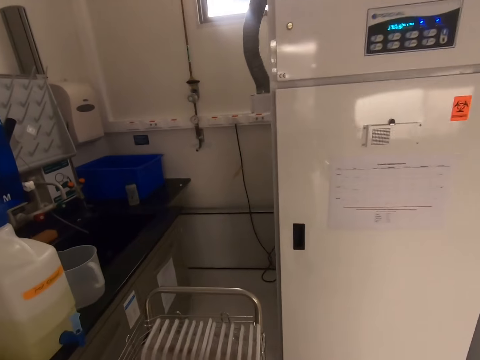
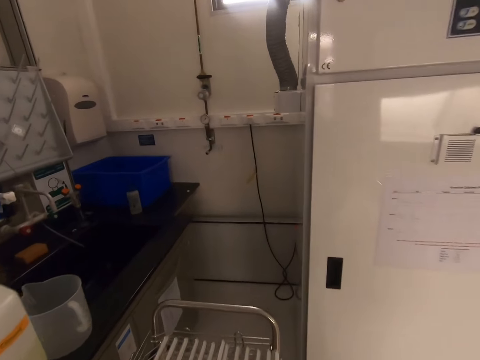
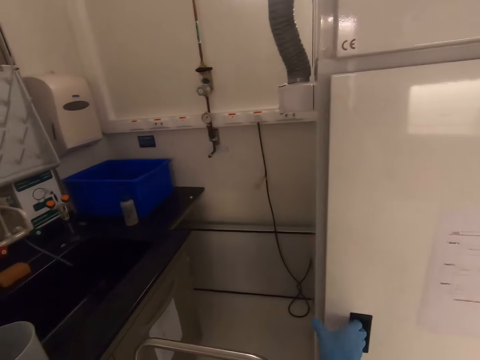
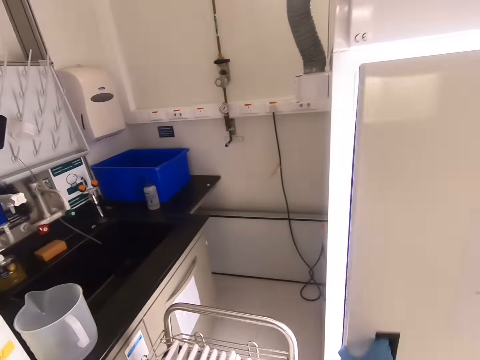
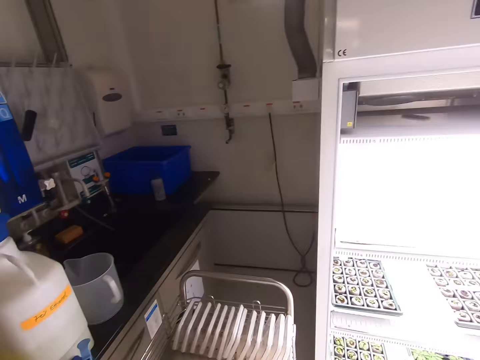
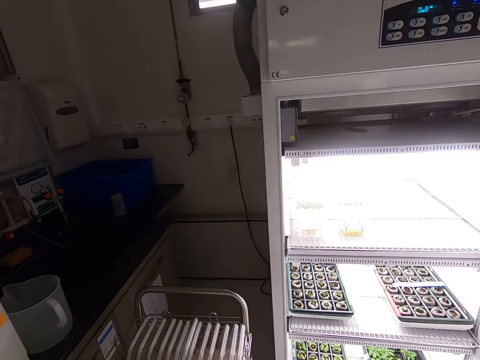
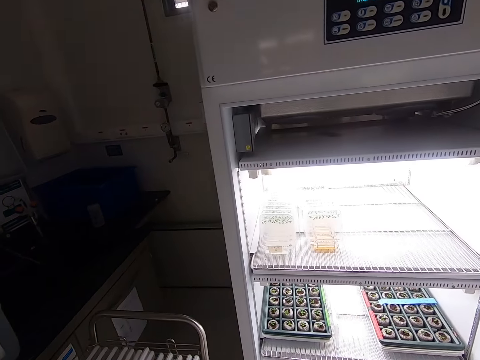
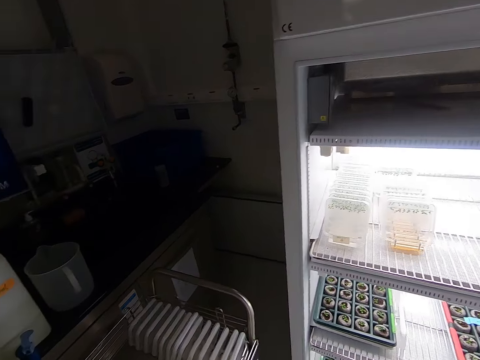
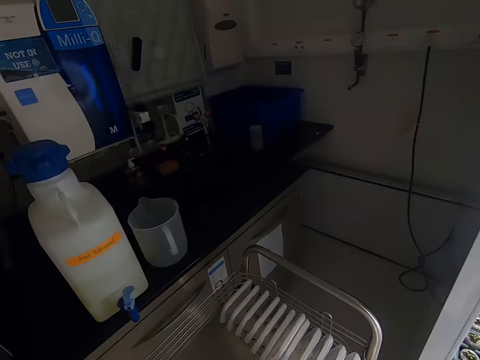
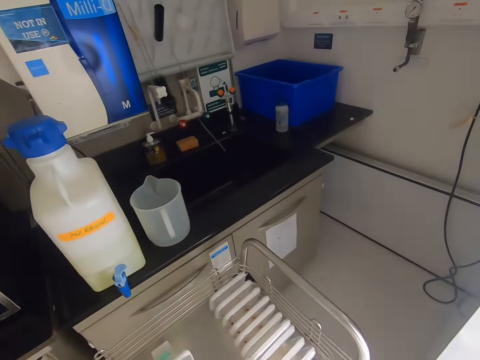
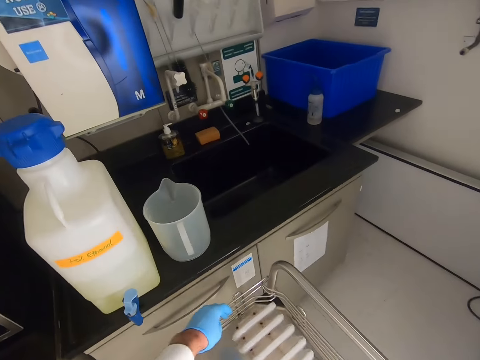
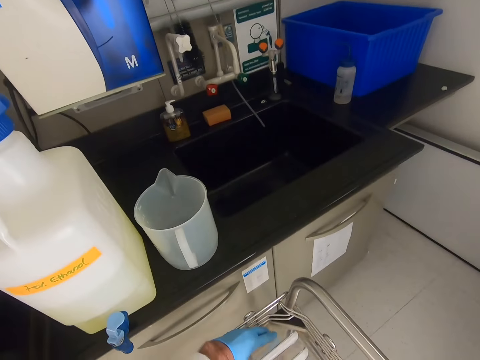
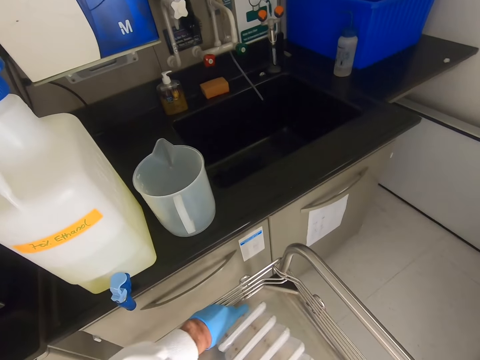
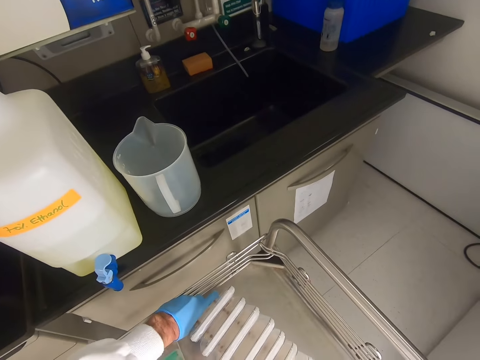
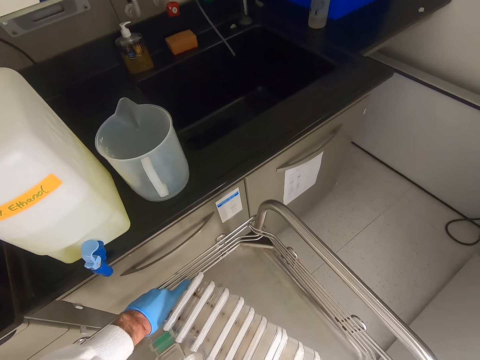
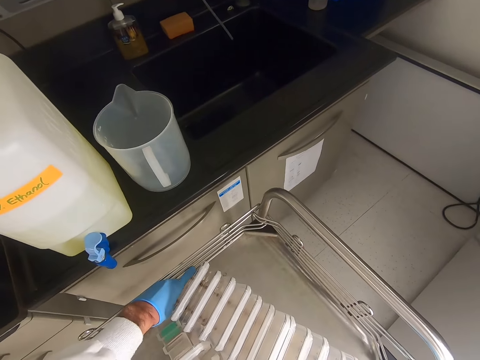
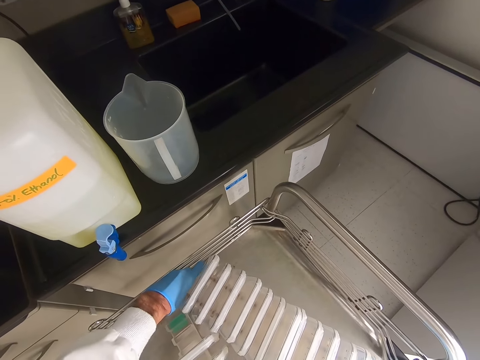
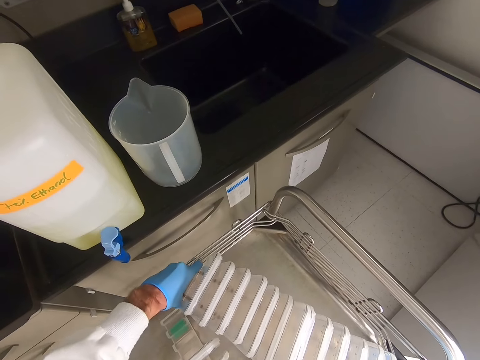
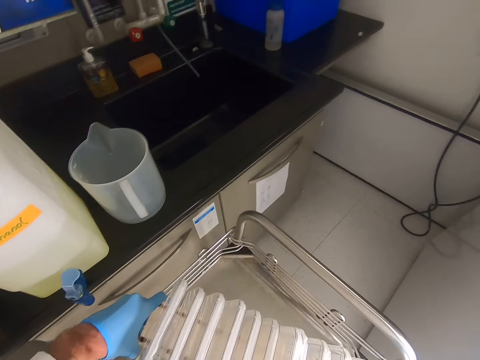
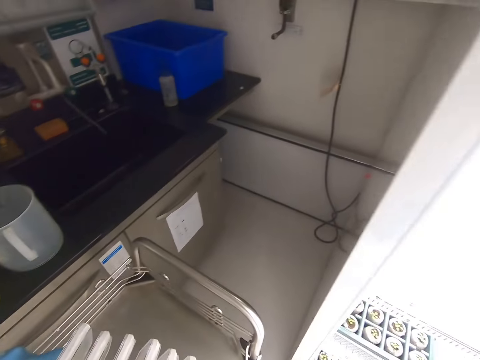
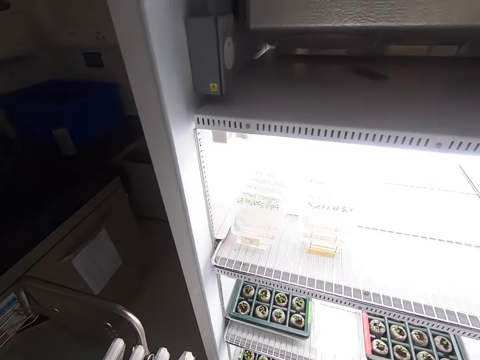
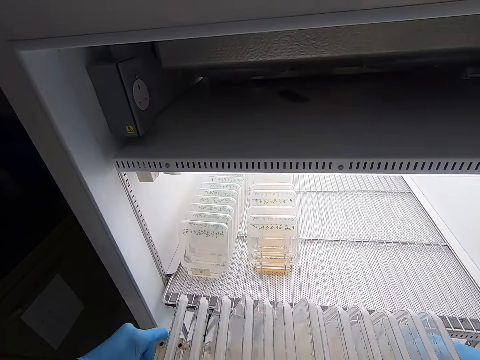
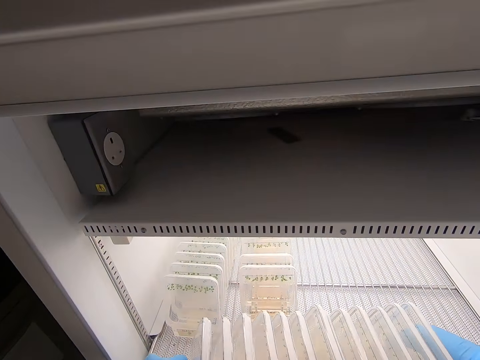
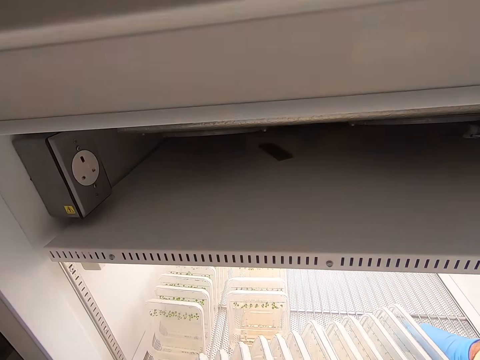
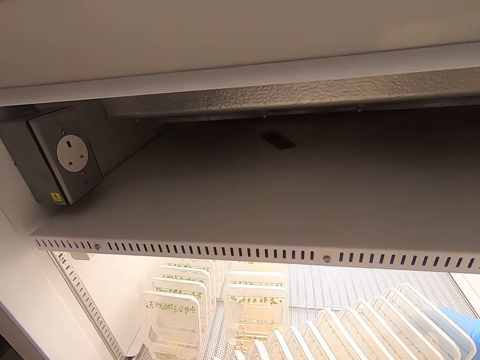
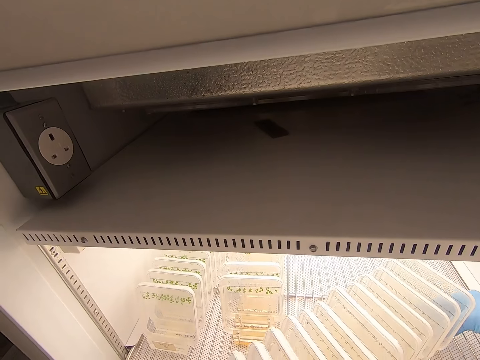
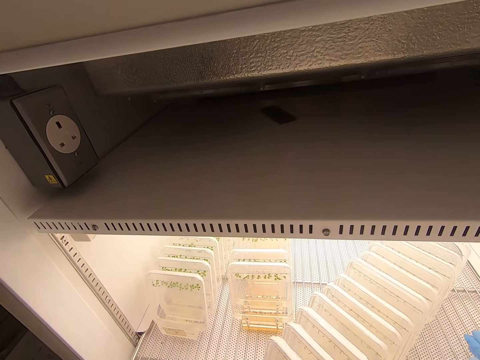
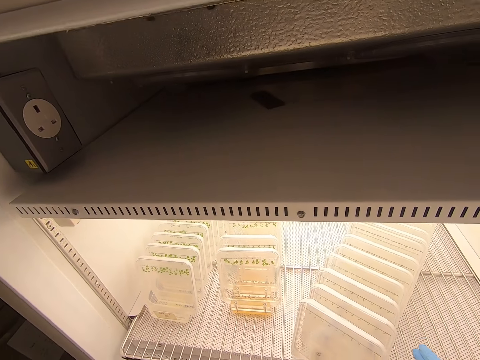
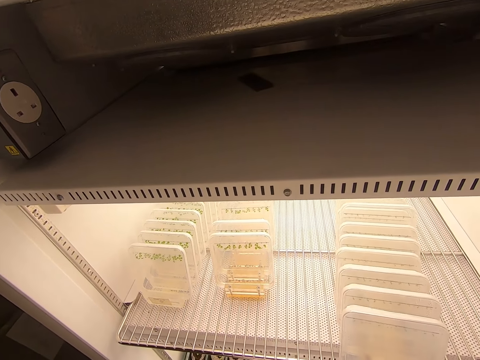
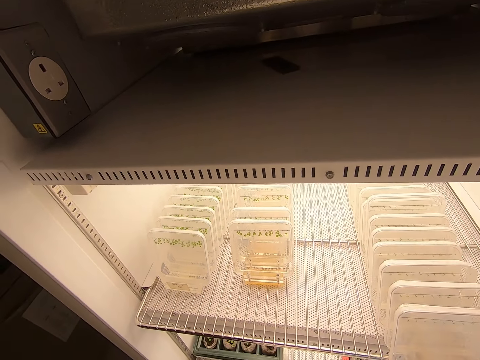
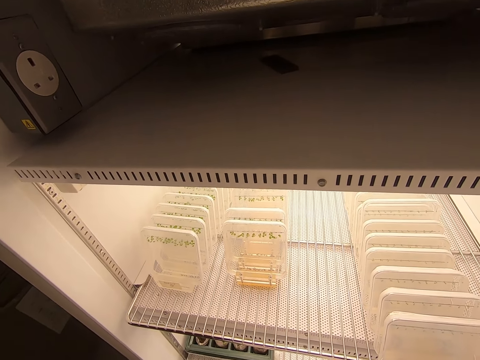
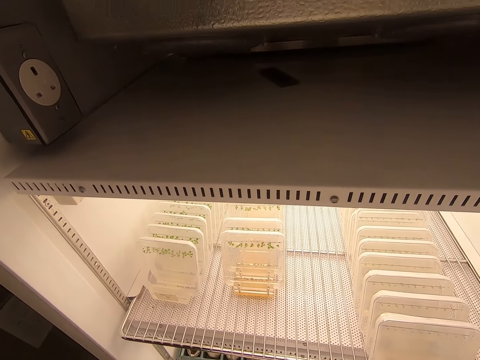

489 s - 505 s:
The camera wearer stops beside the freezer. They open the freezer or fridge. They lift the rack from the trolley. They pick up the plastic containers. They put the rack in the freezer. They put the plastic containers in the fridge. They push the rack in the freezer.

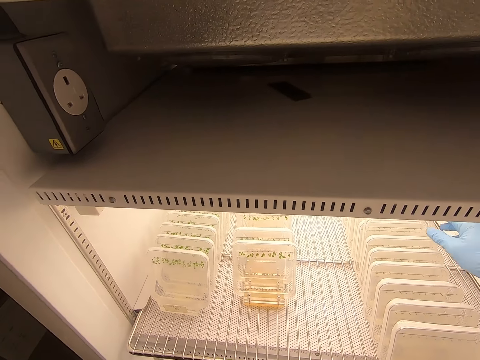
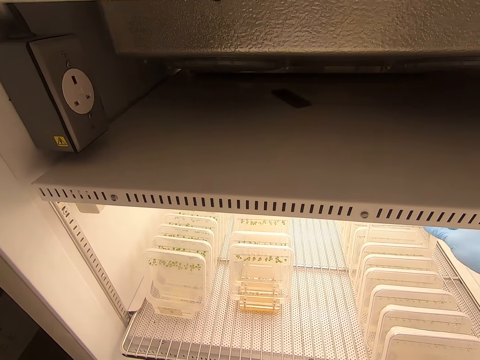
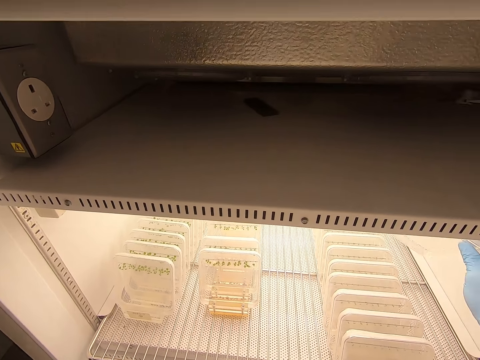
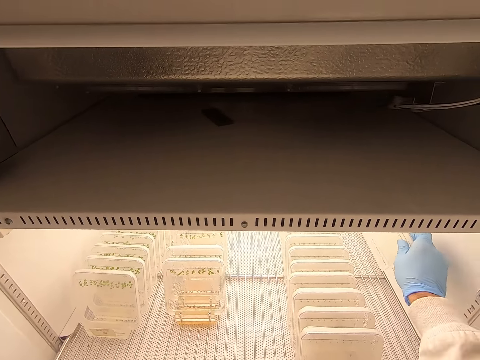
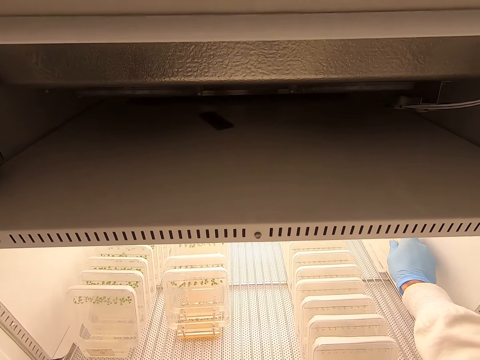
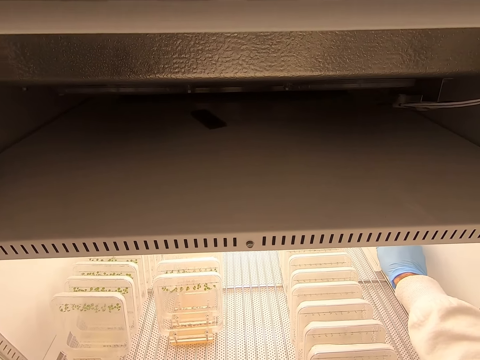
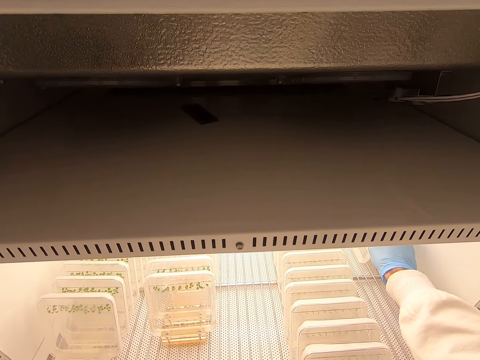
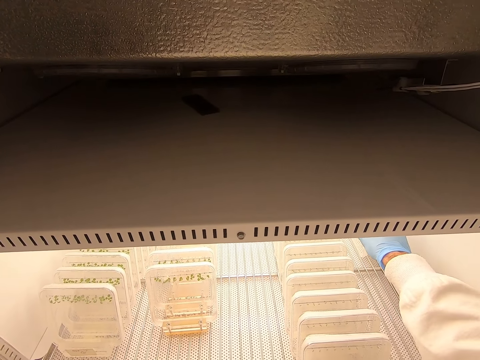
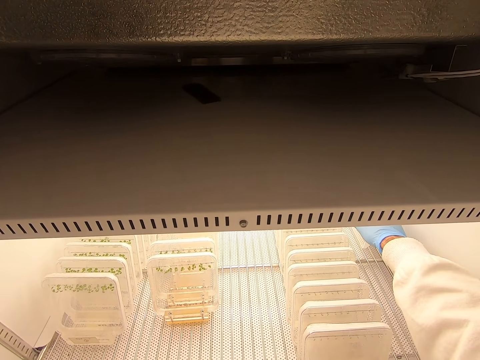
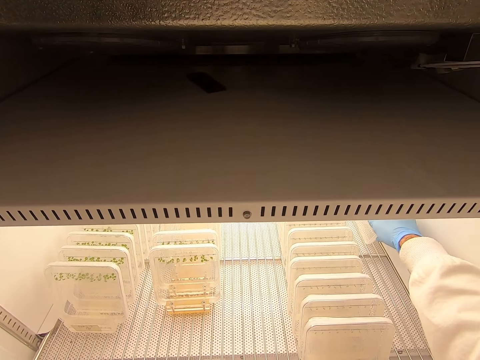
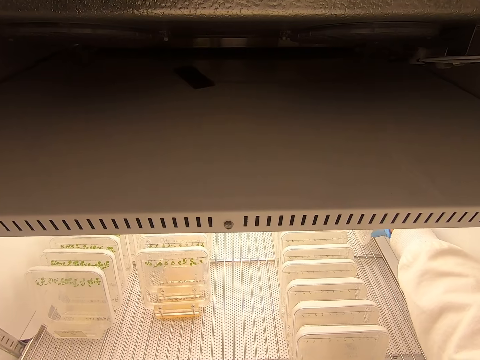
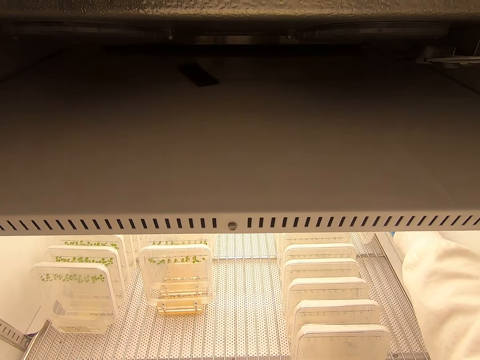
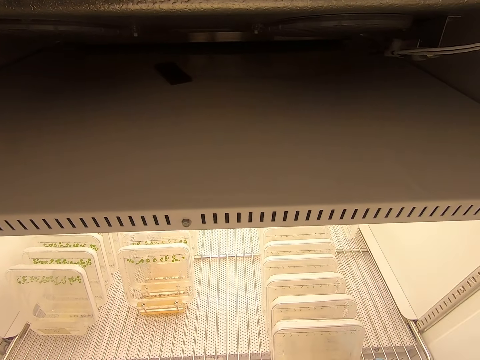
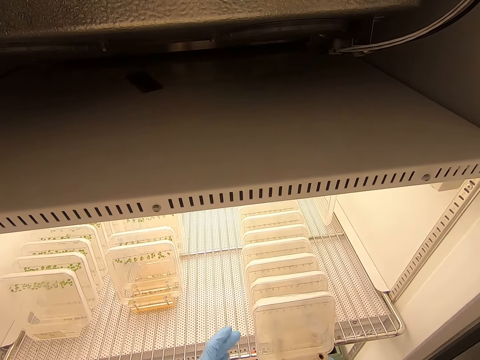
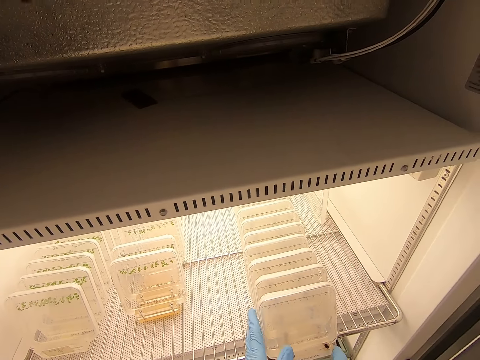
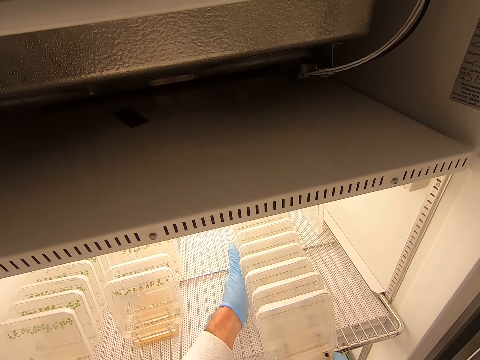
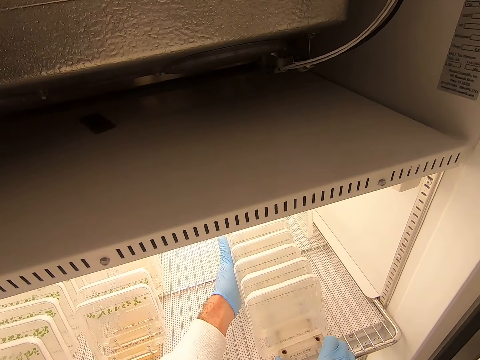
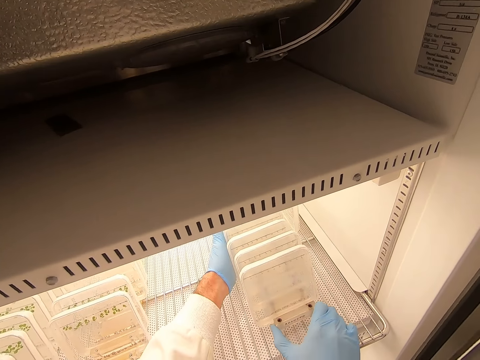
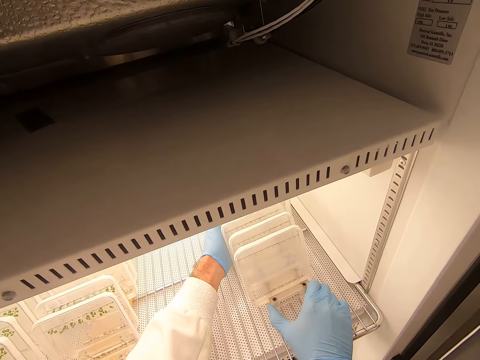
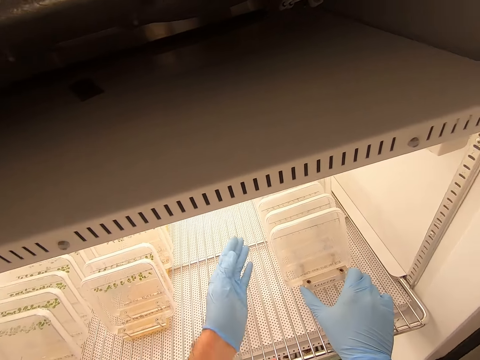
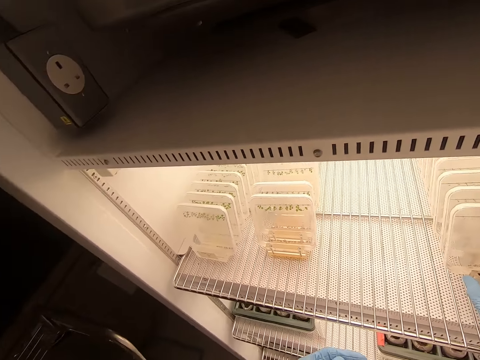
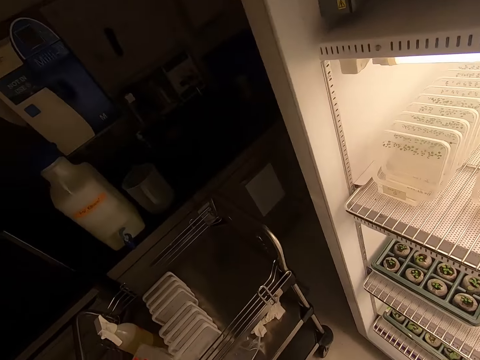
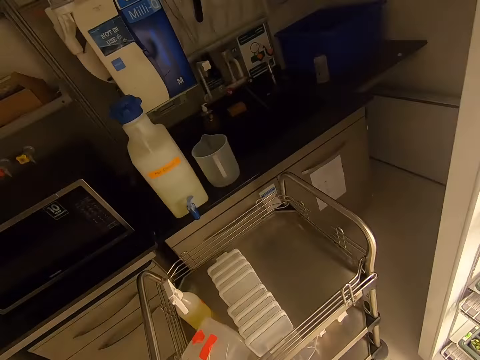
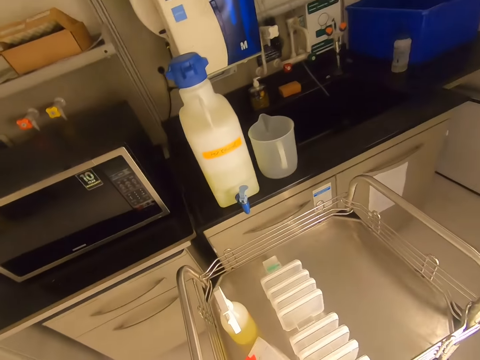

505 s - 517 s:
The camera wearer holds the container. They arrange the container in the freezer. They push the rack. They move the containers in the fridge.
